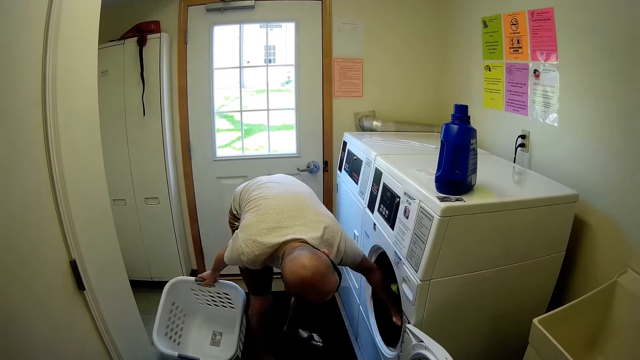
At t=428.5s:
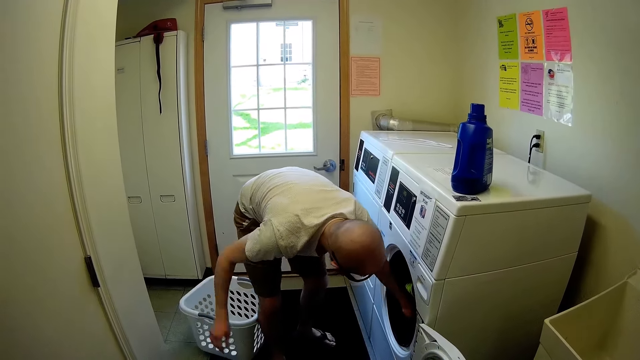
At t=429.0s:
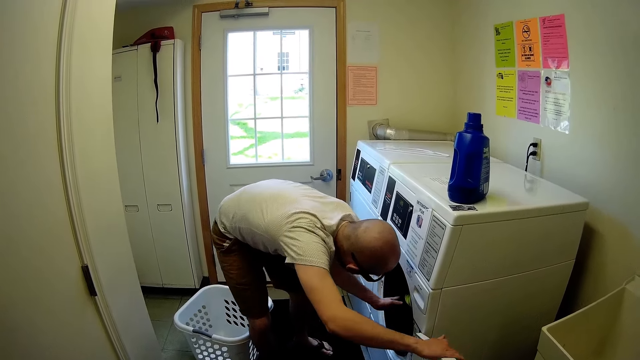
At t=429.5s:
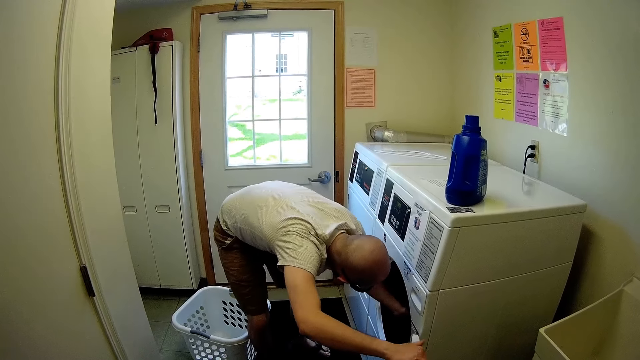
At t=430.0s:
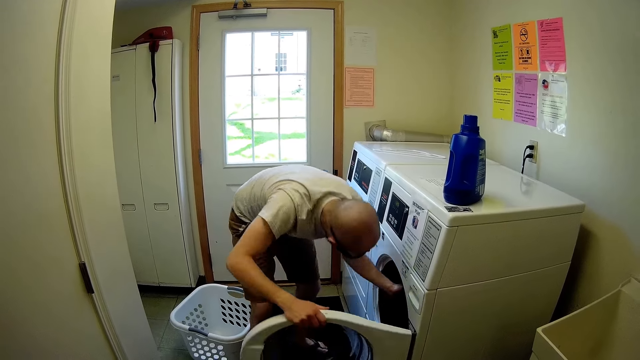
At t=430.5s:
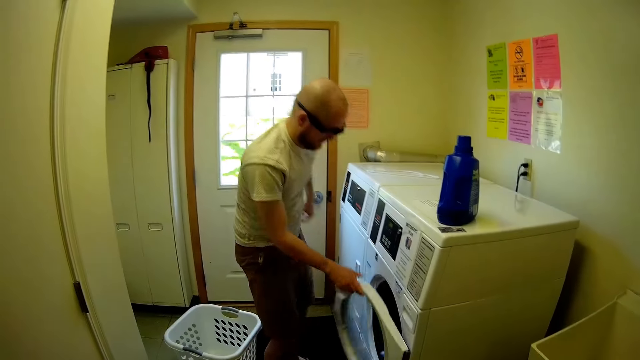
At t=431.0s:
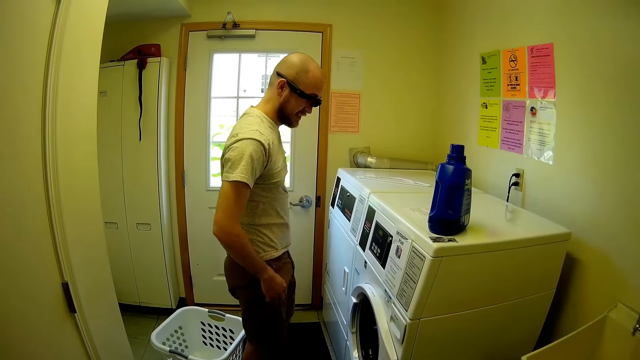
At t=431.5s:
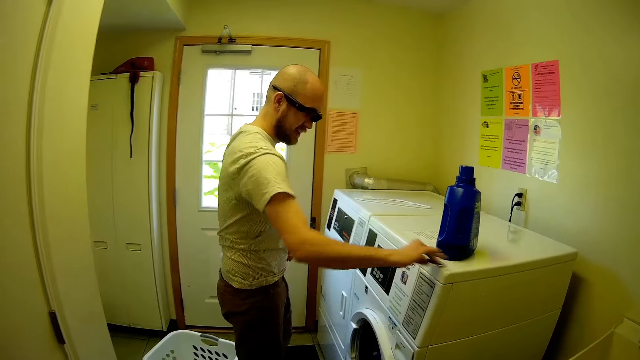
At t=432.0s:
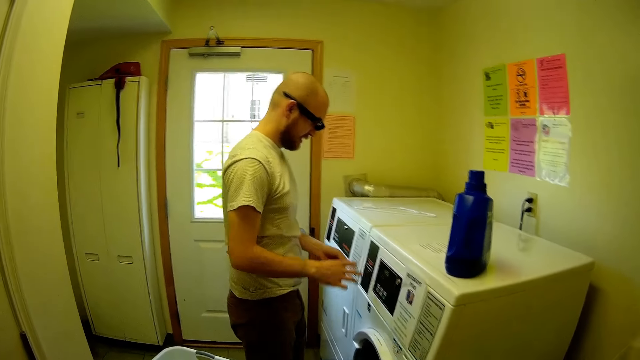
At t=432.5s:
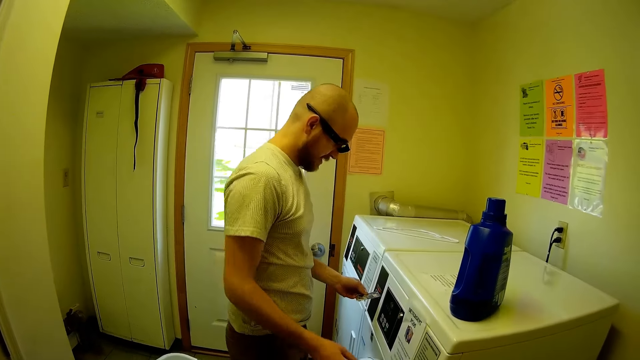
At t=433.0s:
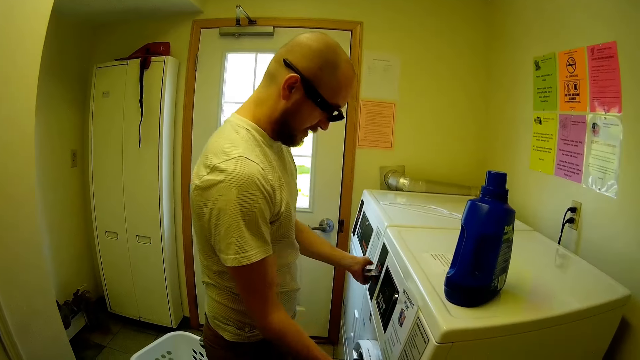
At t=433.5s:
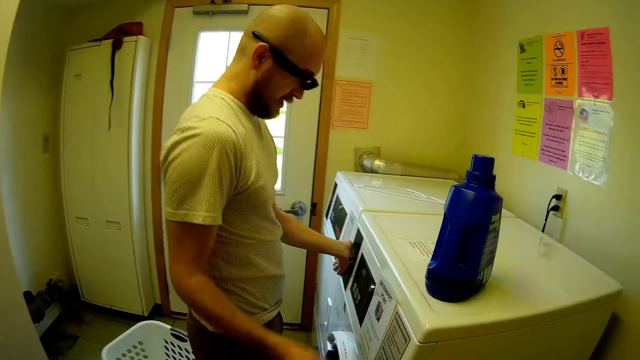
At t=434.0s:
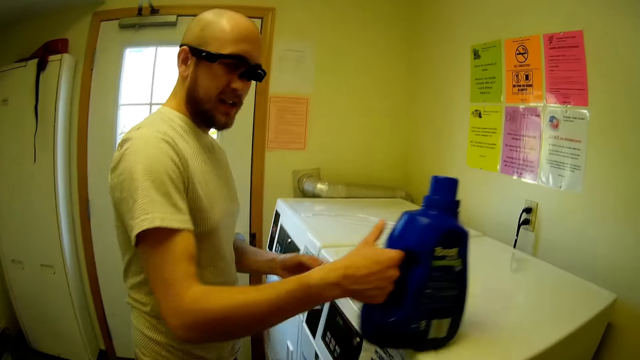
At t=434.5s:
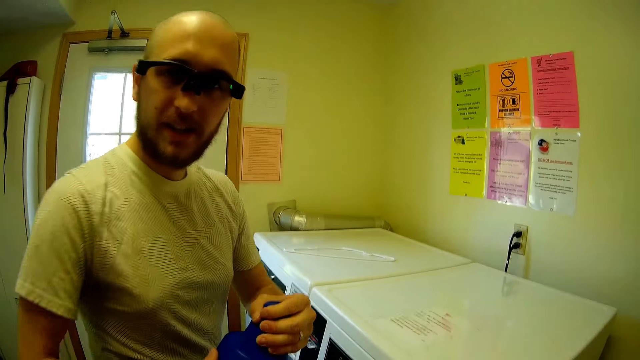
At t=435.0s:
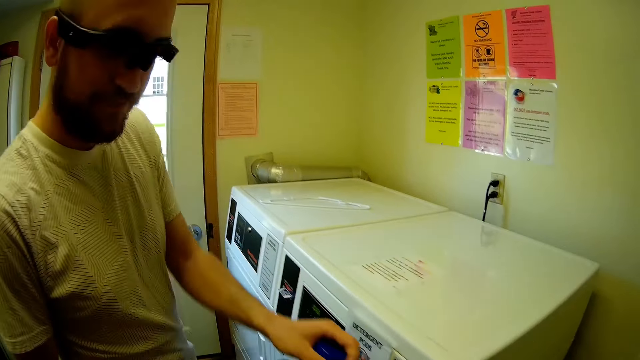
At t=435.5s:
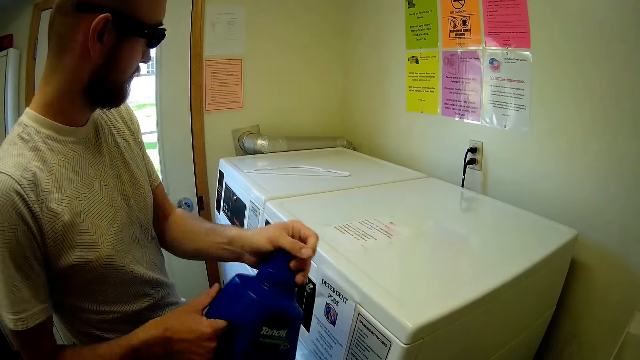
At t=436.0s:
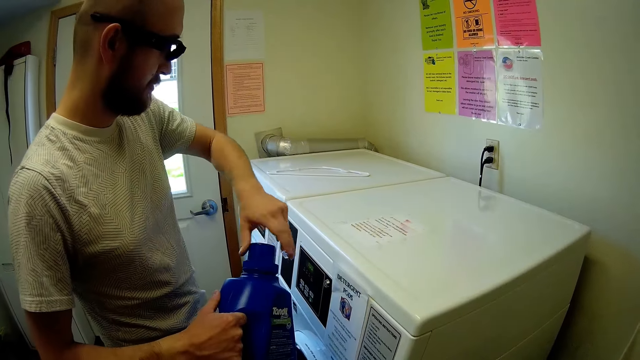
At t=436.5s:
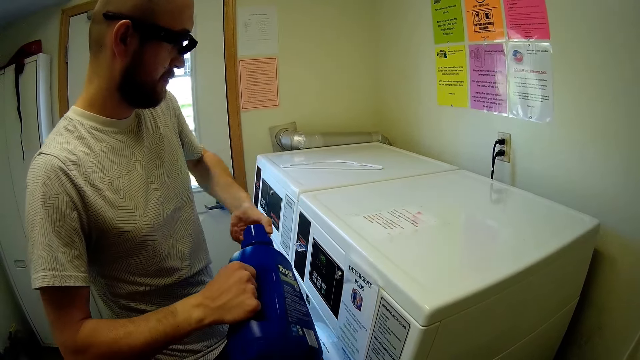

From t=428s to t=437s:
The man closes the machine with his right hand. The man picks up the card from the machine with his right hand. The man inserts the card into the machine with his left hand. The man carries the machine liquid with his right hand. The man opens the lid of the machine liquid with his left hand.

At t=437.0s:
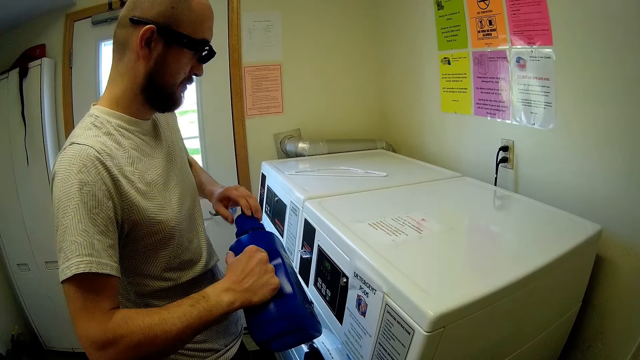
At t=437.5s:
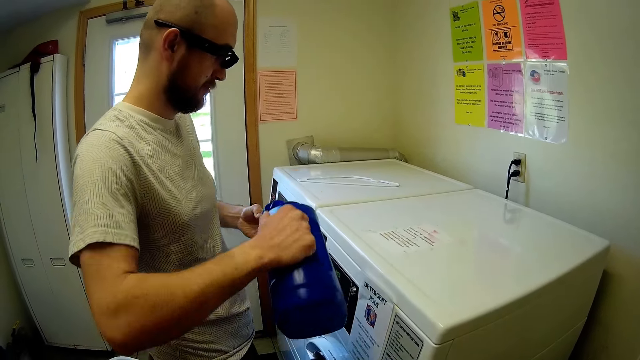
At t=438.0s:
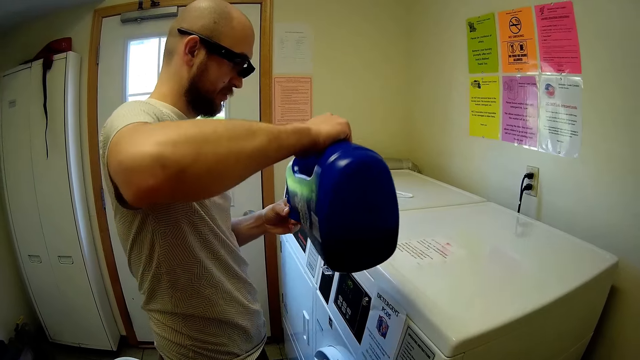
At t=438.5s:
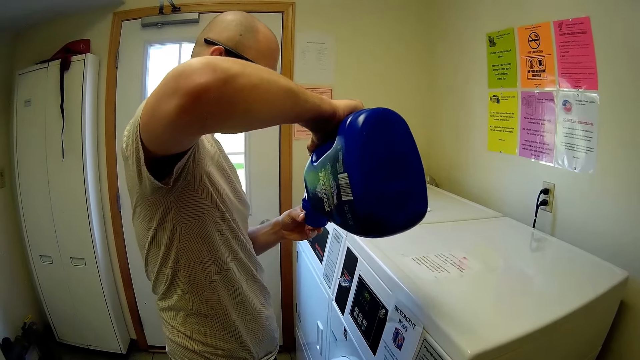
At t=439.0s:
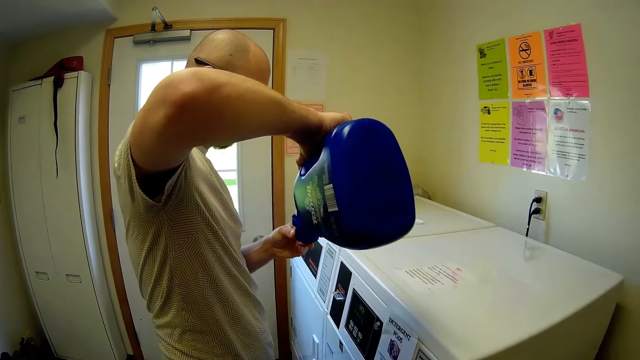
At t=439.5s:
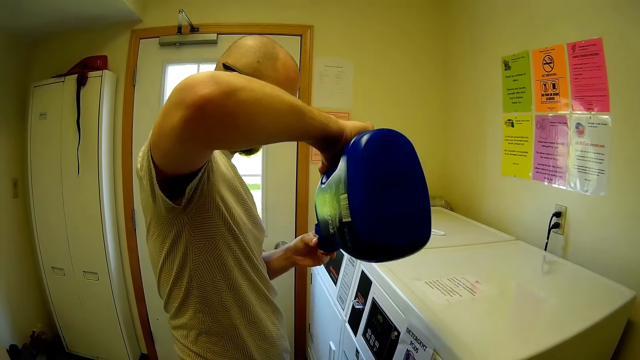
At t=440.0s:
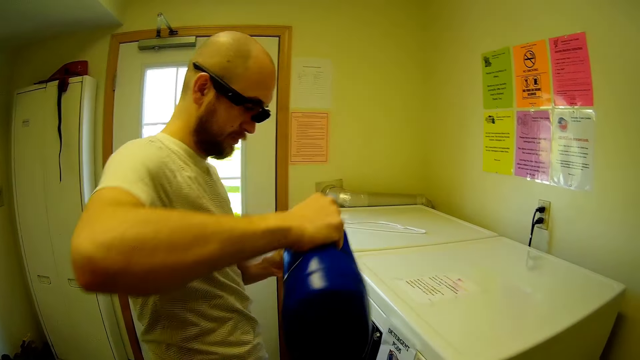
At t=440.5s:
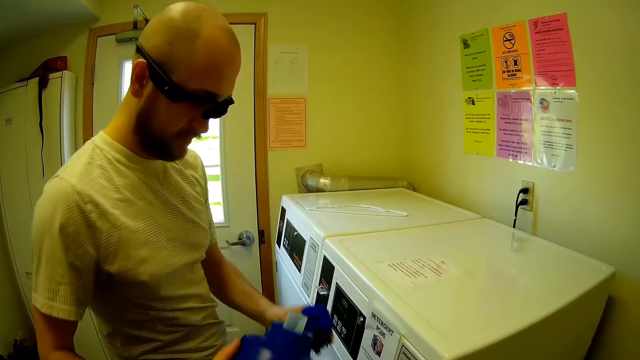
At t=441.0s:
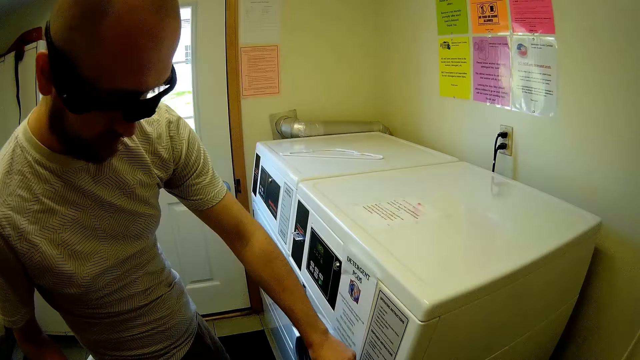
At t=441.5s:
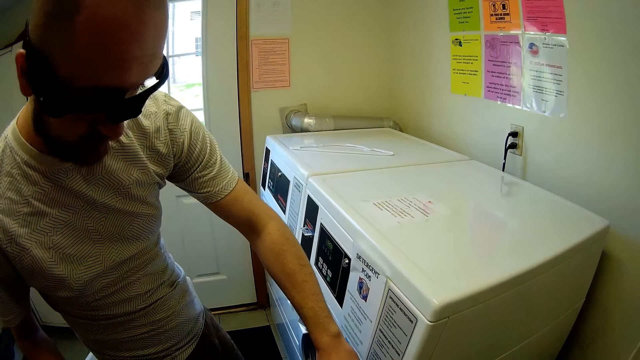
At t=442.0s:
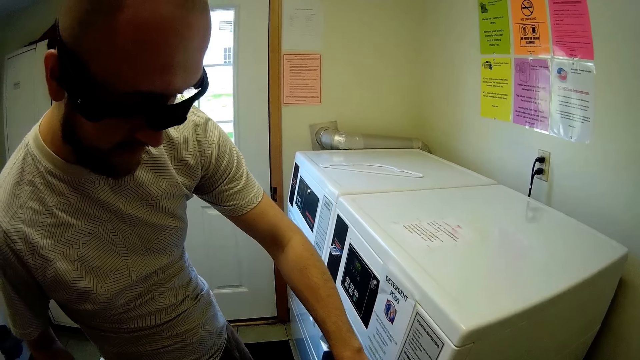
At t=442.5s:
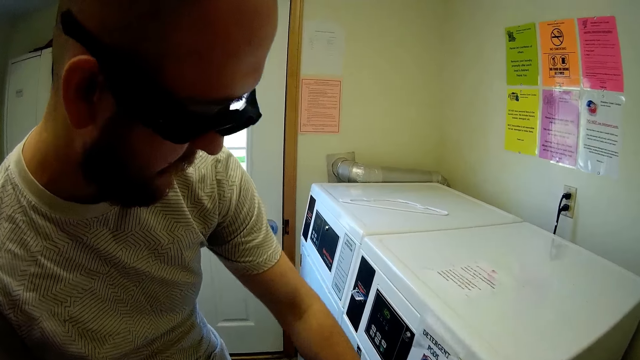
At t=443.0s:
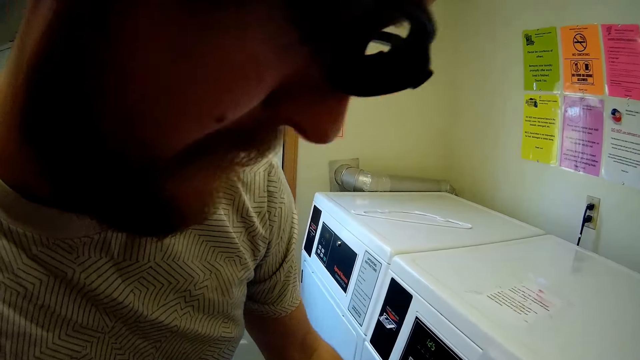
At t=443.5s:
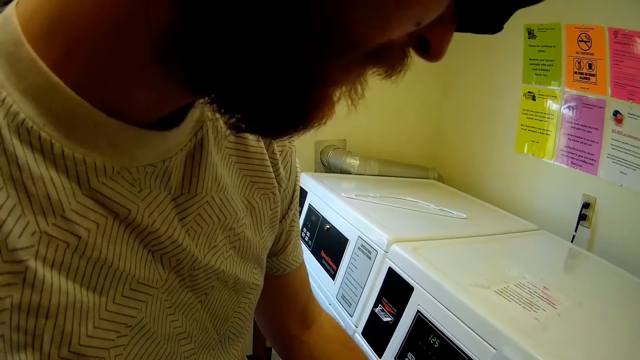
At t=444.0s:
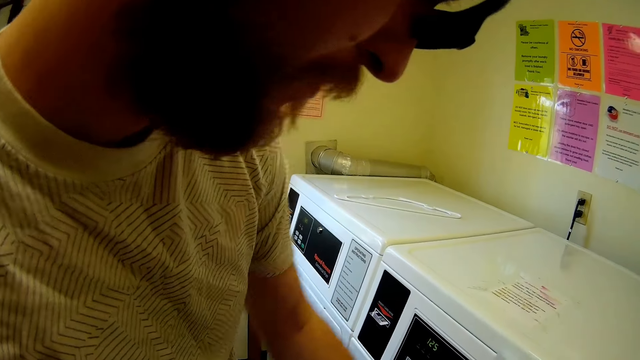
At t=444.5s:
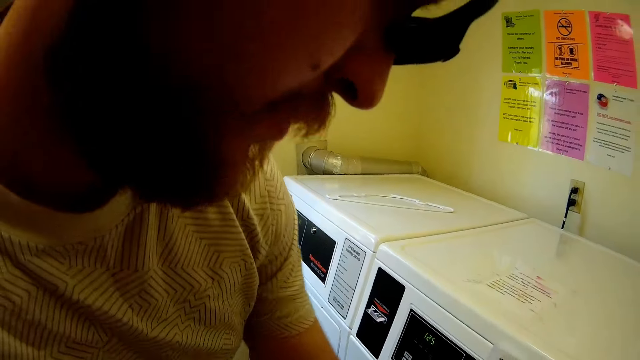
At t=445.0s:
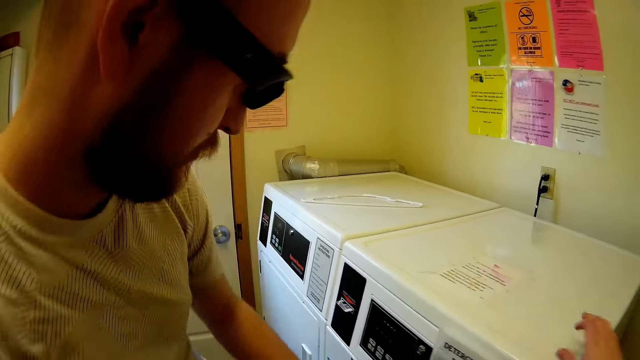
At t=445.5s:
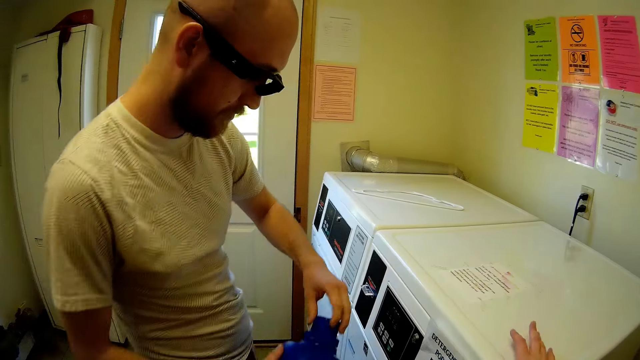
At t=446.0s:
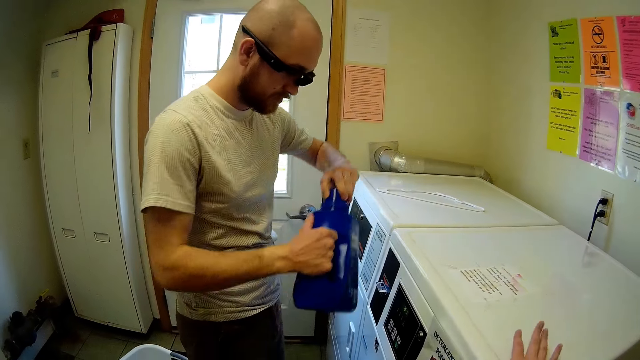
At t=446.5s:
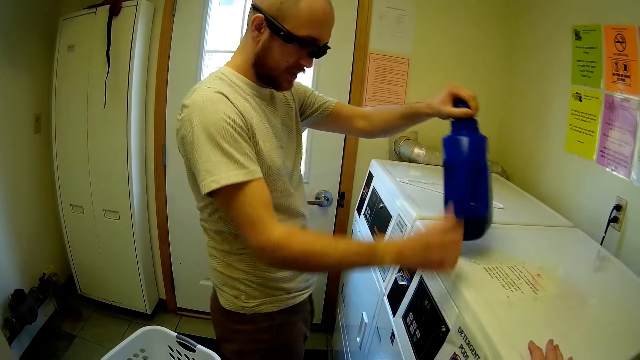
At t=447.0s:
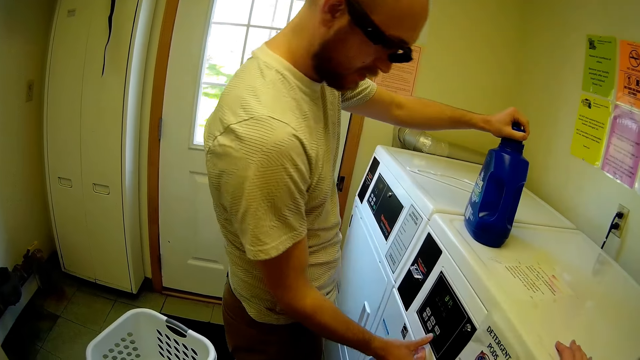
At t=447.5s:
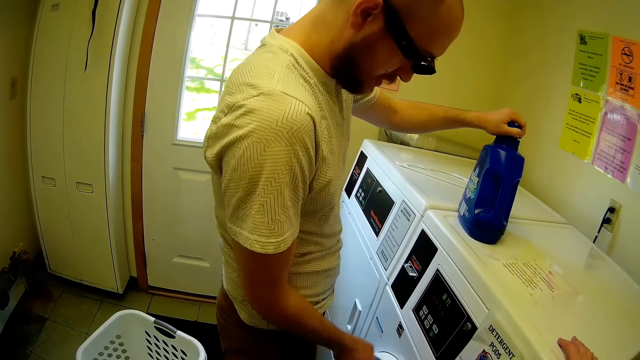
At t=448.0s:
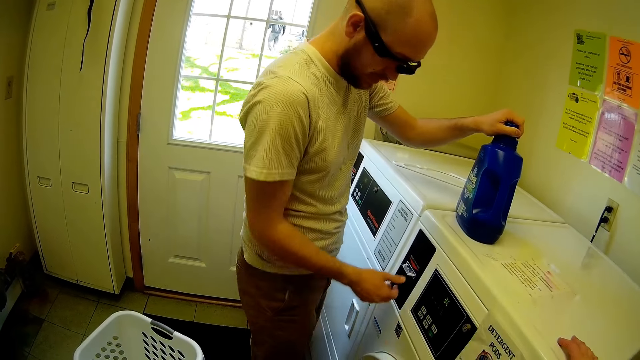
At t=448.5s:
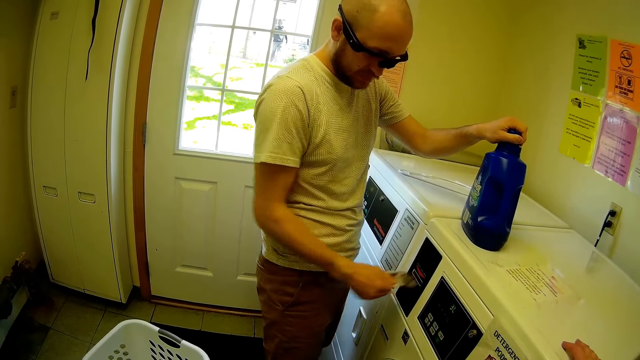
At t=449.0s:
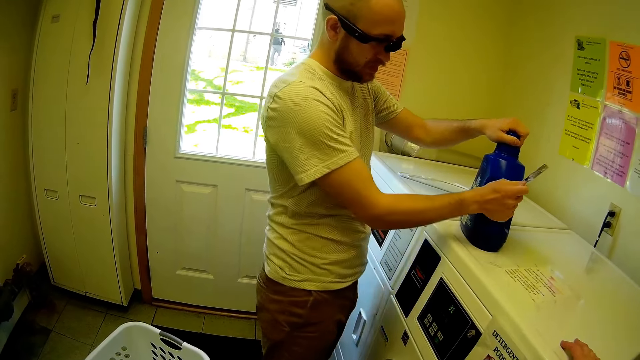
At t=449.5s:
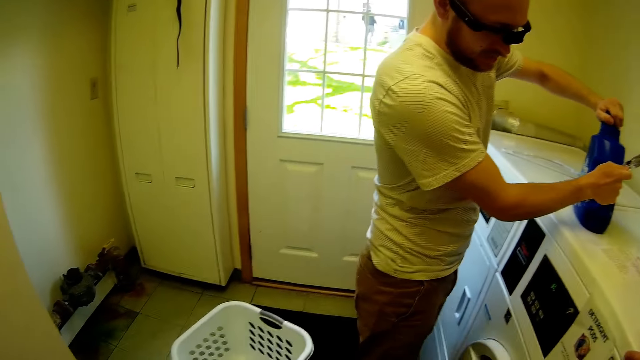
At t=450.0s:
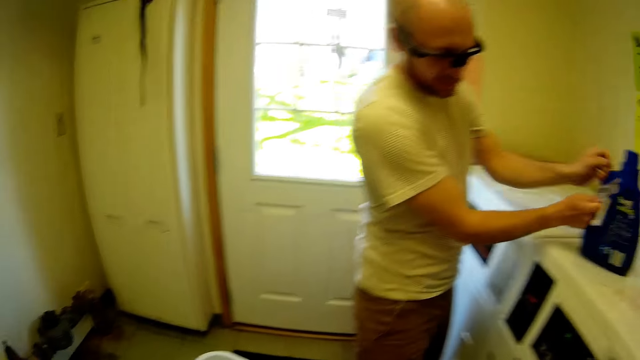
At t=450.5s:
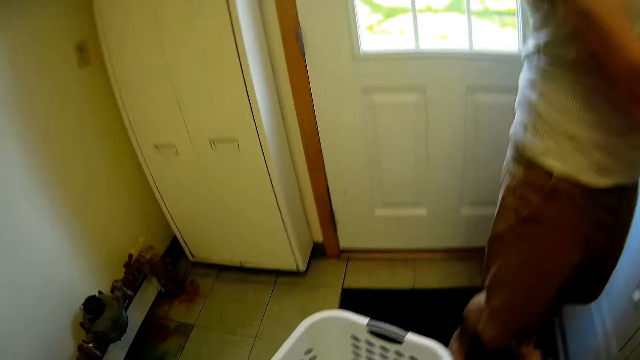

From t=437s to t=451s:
The man pours the machine liquid inside the lid with his right hand. The camera wearer speaks to the man. The man pours the machine liquid in the lid into the machine with his hands. The man speaks to the camera wearer. The man closes a part of the machine. The camera wearer touches the washing machine. The man drops the machine liquid in his left hand on the machine. The man removes the card from the machine with his left hand. The man tightens the lid in the machine liquid with his hands.
